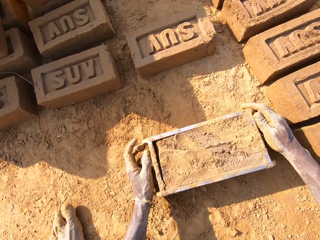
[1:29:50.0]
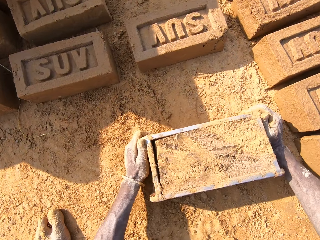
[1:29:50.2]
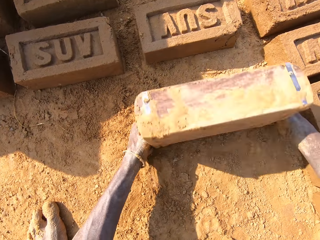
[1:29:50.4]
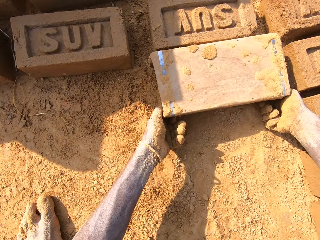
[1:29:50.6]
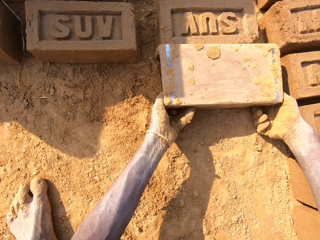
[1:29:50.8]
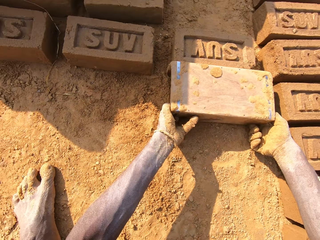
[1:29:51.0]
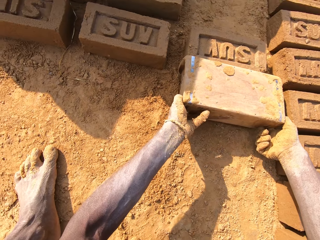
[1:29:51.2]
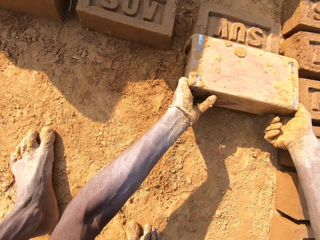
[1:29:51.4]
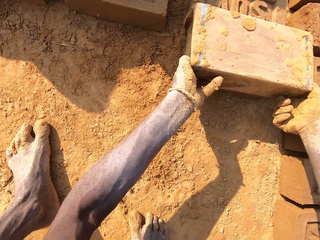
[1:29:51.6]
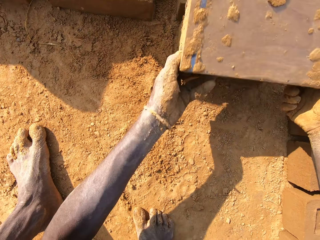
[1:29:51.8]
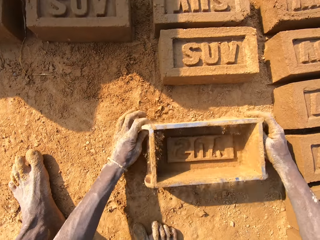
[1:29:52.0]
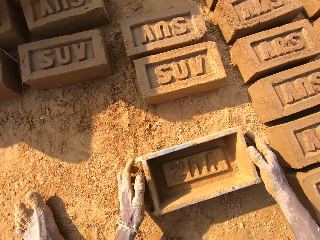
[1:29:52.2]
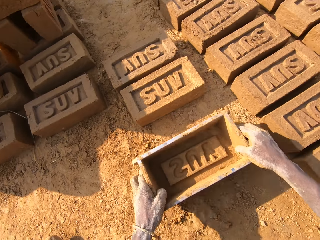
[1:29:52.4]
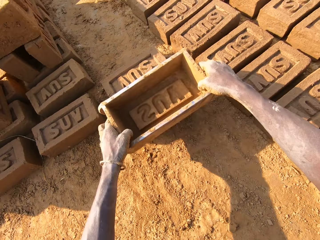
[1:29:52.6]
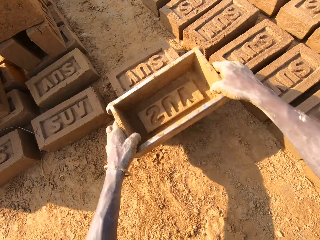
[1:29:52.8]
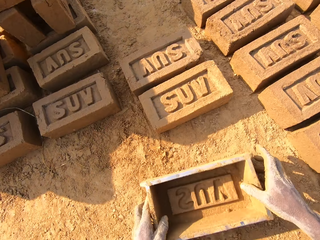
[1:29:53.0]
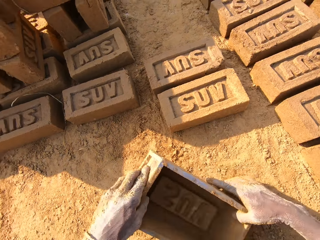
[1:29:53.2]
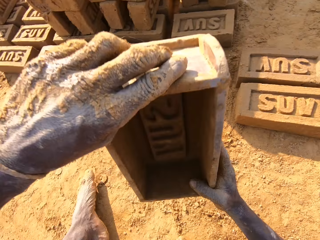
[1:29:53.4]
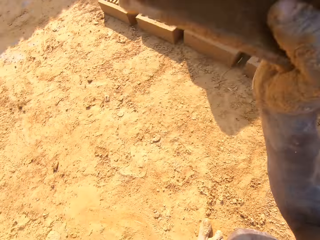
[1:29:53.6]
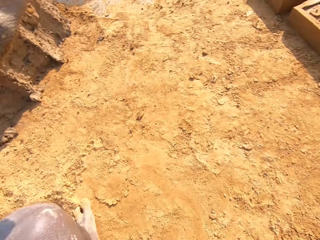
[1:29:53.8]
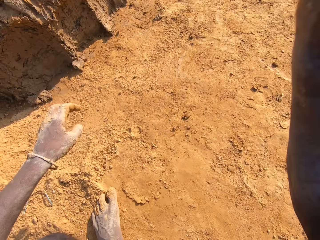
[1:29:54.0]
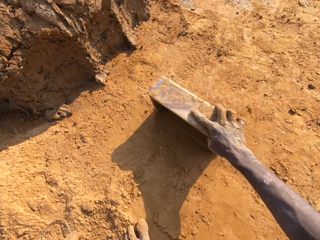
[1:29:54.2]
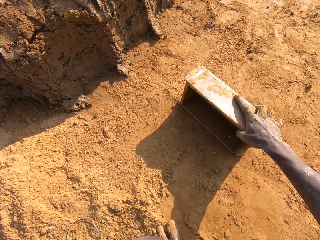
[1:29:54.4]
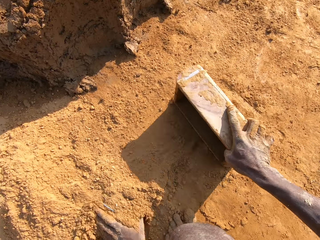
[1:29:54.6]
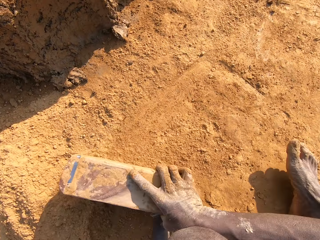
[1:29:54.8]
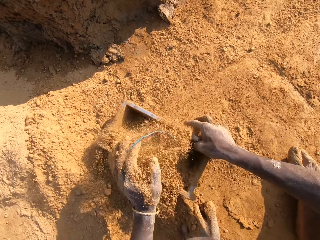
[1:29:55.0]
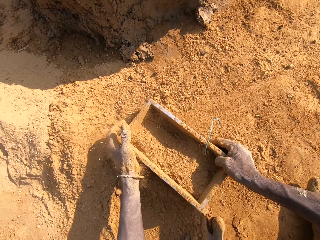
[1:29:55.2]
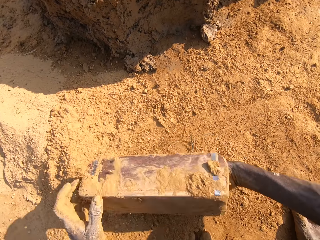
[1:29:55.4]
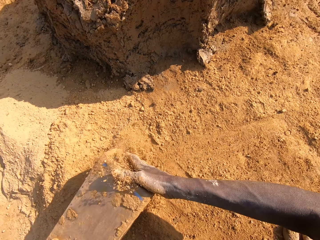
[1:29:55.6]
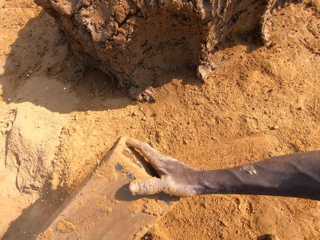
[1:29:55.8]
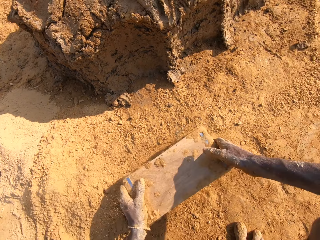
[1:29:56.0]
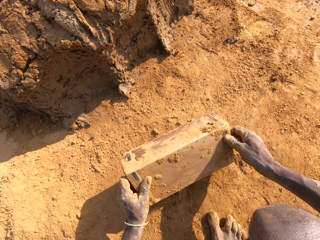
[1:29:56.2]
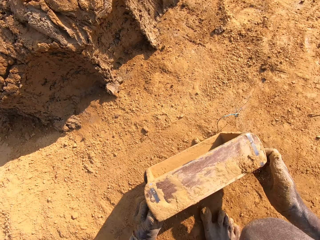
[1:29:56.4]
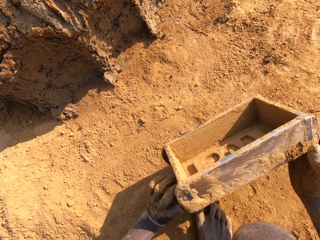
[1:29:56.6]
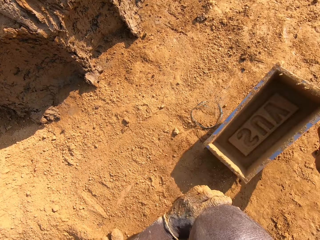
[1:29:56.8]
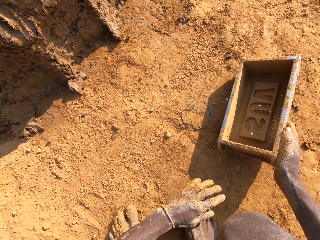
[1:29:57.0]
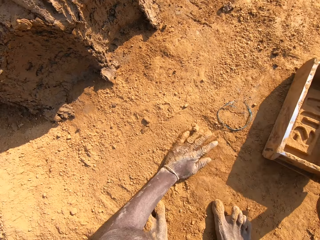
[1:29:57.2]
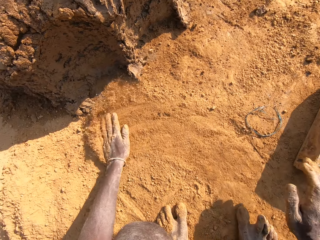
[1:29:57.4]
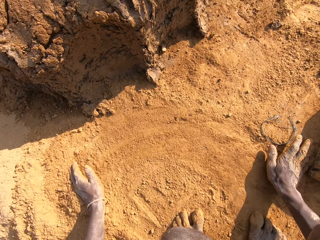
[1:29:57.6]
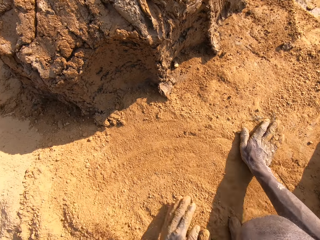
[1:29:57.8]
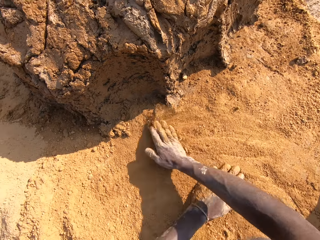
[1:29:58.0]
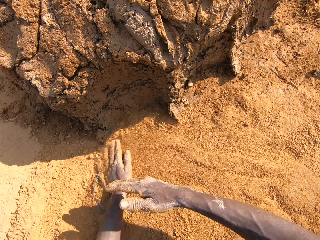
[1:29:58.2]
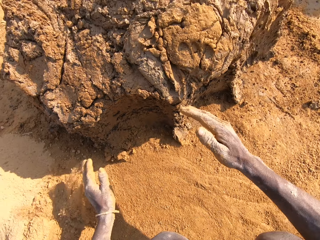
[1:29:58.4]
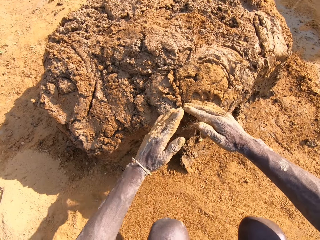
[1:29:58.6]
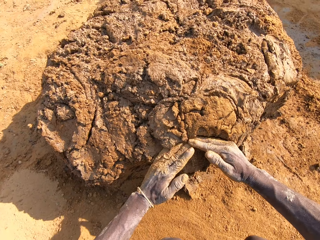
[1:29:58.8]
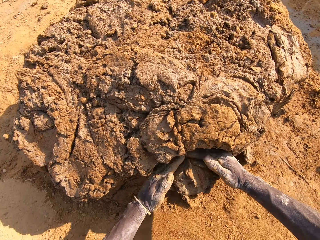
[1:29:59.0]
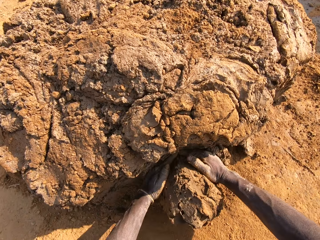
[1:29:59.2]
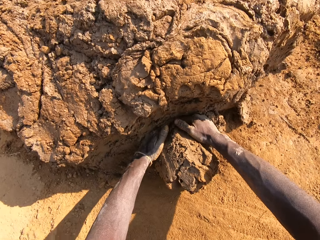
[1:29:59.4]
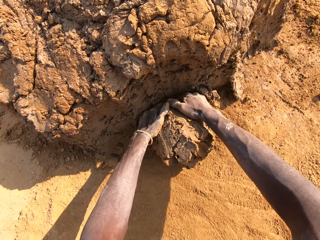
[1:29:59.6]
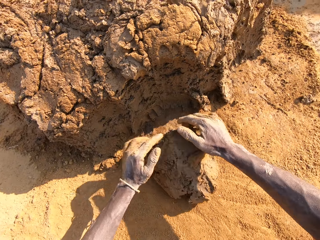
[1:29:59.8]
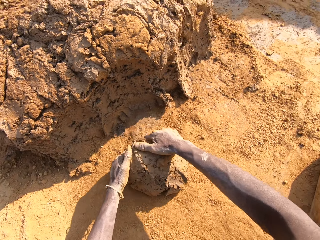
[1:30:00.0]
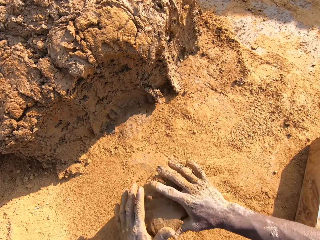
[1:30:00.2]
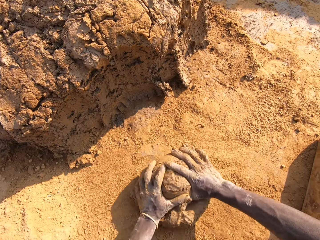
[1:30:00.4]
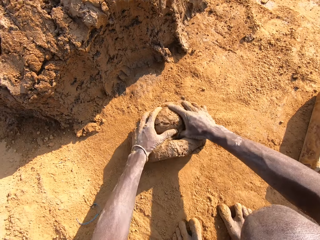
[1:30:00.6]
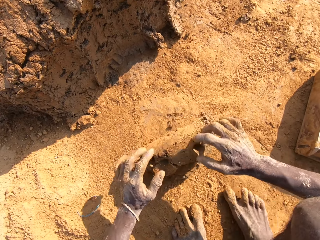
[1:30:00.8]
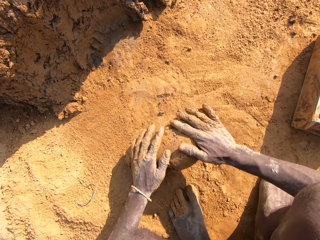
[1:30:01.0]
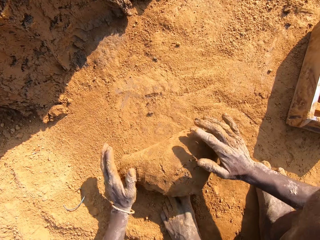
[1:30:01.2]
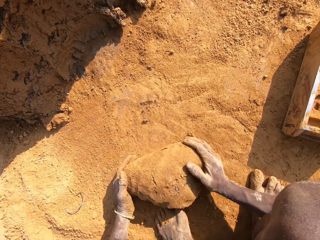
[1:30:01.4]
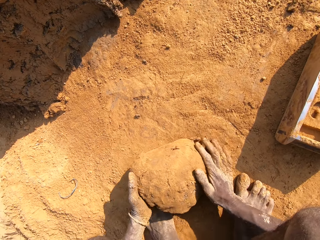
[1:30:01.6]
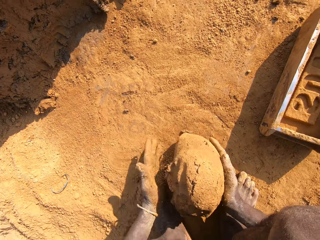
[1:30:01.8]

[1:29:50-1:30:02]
The camera wearer puts the brick to the ground. He molds the mould in the container on the floor. He pulls the brick mould. He dusts out the excess clay from the mould container. He fills the mould container with sand. He pours the sand in the mould container on the floor. He puts the mould container on the floor. He cuts the mud with his hands. He molds the clay on the floor. He mixes the mud with soil.

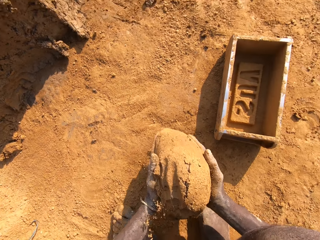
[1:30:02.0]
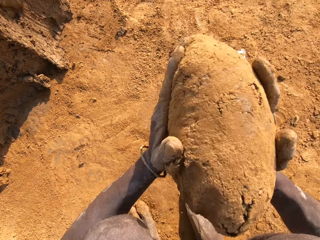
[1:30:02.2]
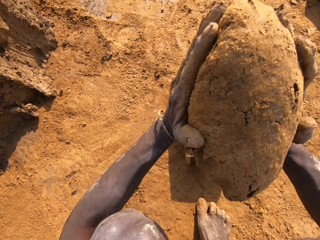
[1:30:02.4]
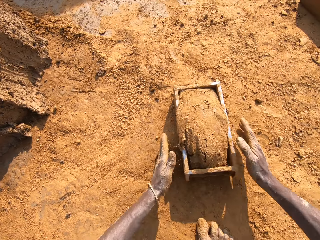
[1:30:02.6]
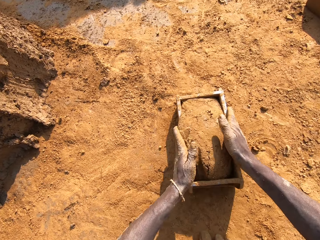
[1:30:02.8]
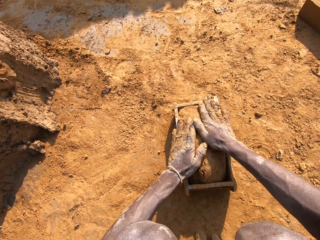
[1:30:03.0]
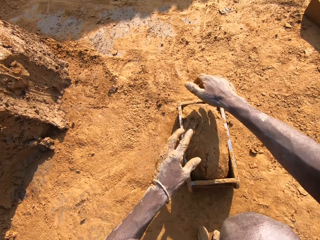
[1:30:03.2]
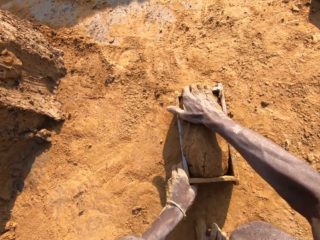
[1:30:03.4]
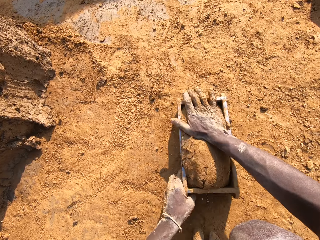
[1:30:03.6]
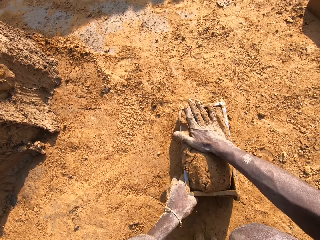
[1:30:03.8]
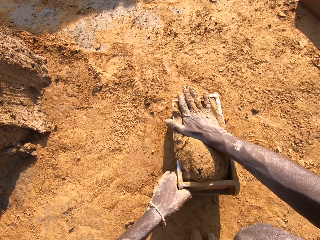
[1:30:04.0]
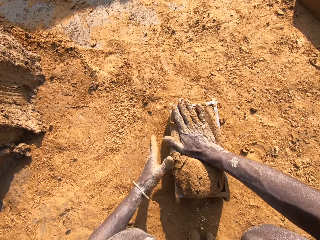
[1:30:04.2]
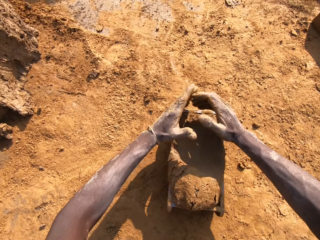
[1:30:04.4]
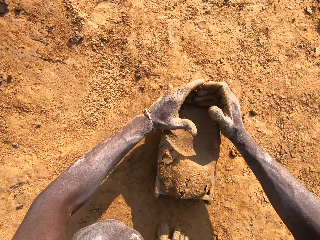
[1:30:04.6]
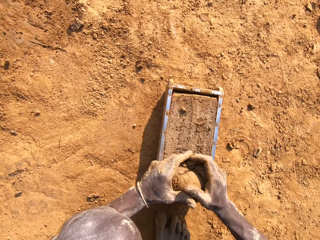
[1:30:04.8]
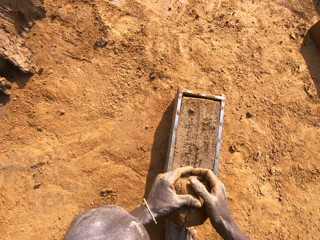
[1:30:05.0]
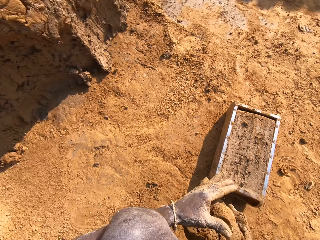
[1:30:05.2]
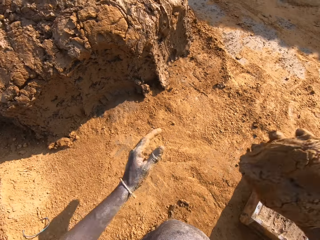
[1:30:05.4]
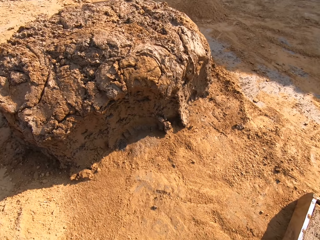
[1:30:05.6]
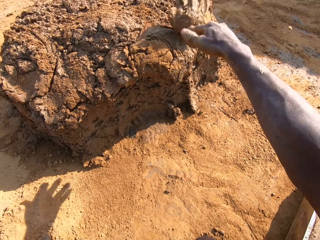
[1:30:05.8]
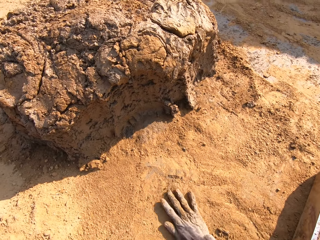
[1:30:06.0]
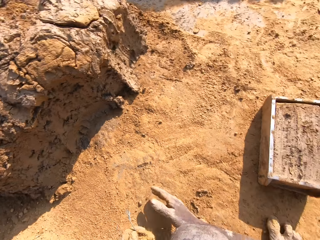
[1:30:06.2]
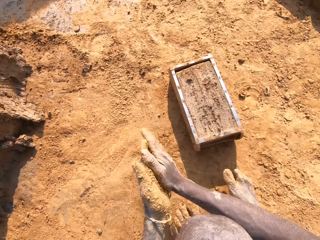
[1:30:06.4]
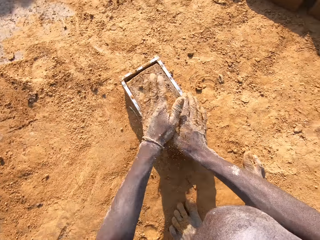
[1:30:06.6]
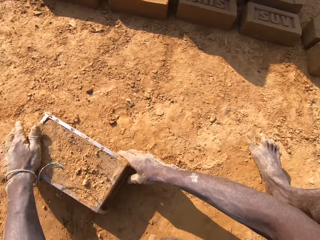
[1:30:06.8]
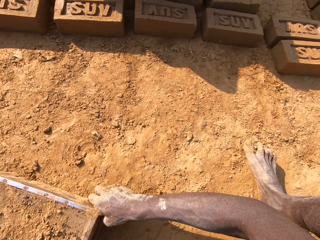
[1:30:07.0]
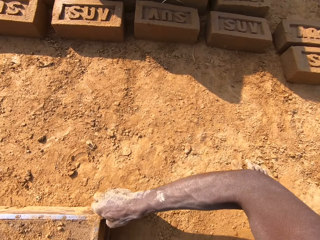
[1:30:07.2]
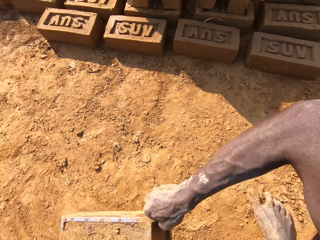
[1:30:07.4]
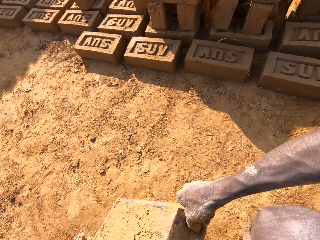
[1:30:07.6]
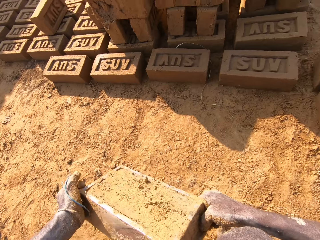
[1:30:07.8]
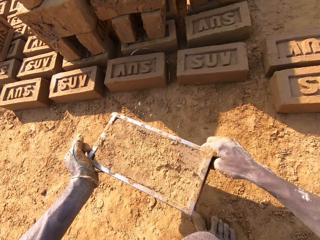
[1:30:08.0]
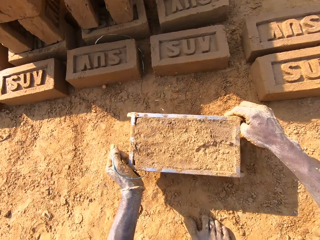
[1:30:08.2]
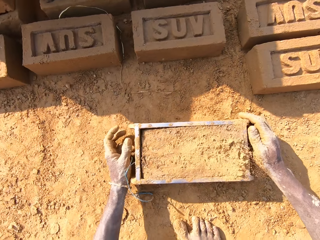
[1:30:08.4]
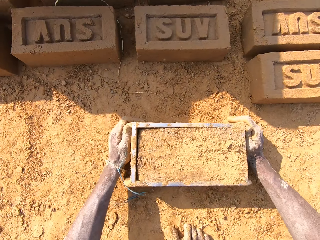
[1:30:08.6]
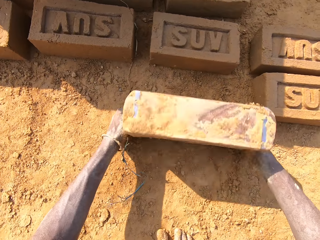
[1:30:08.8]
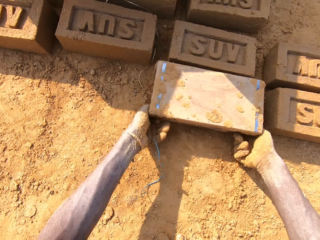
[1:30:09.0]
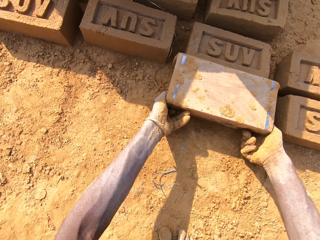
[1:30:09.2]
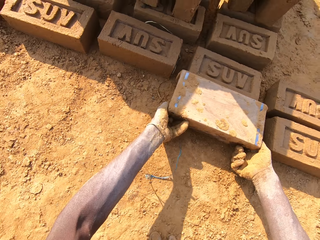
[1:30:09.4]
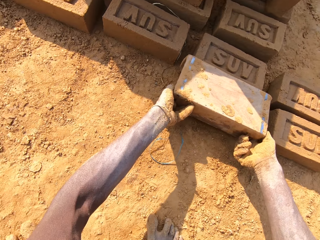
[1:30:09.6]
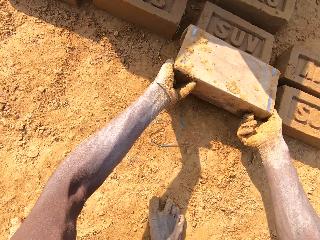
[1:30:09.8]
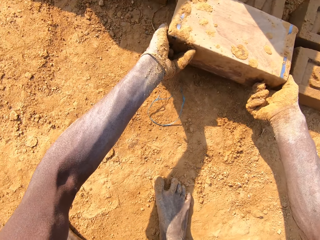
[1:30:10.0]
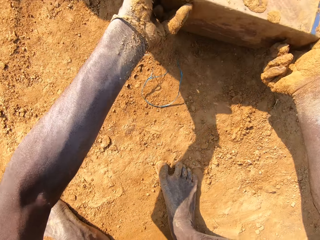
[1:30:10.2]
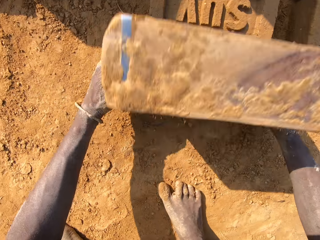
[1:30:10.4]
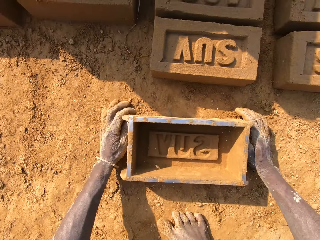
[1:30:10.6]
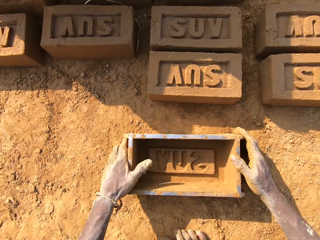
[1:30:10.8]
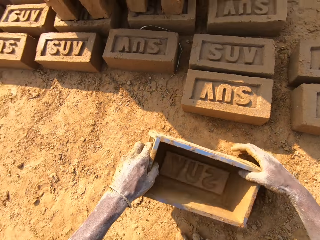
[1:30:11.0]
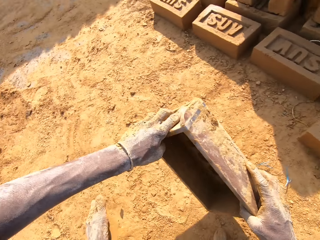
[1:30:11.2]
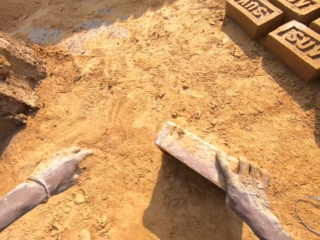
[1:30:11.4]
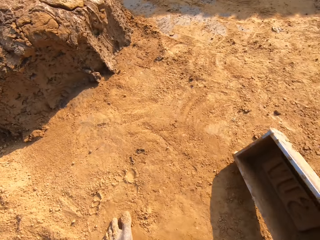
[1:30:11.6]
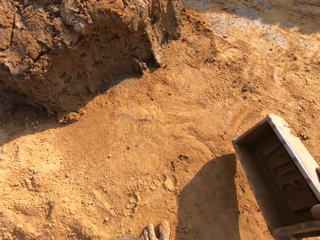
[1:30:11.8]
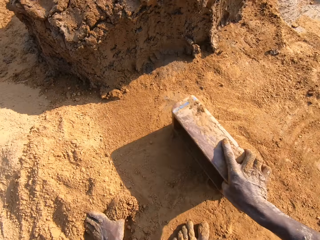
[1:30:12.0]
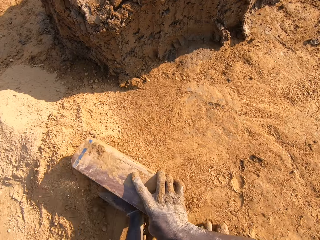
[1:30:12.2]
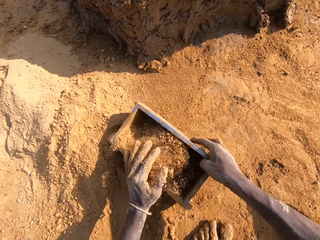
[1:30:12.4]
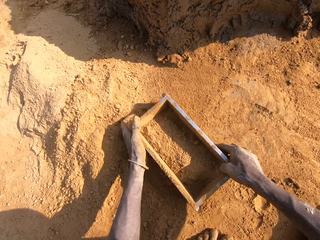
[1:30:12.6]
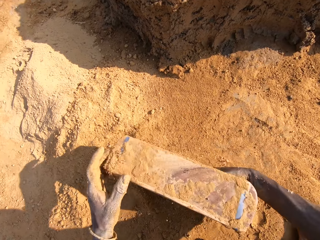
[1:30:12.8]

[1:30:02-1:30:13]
The camera wearer throws the mould into the mould container or brick mould. He cuts the mud in the brick mould. He scrapes off the excess mould with his hands. He throws the excess mould on the clay. He puts the brick to the ground. He molds the mould in the container on the floor. He pulls the brick mould. He fills the mould container with sand.
